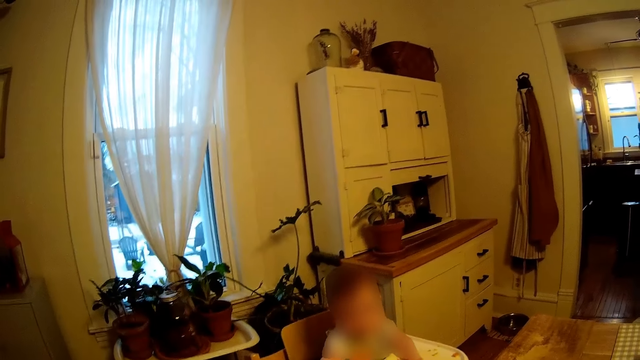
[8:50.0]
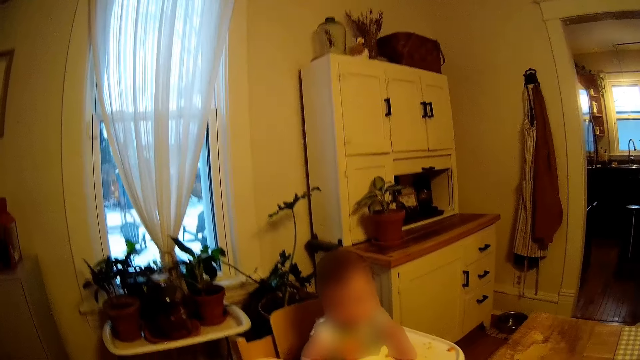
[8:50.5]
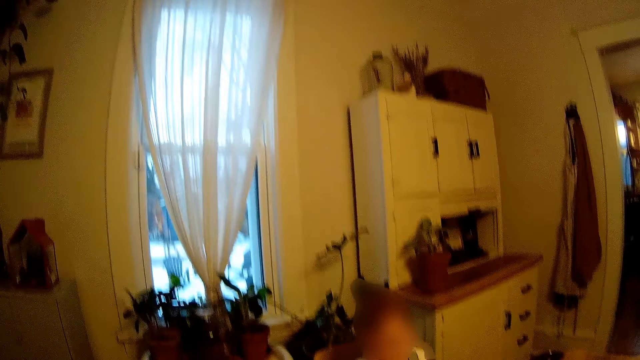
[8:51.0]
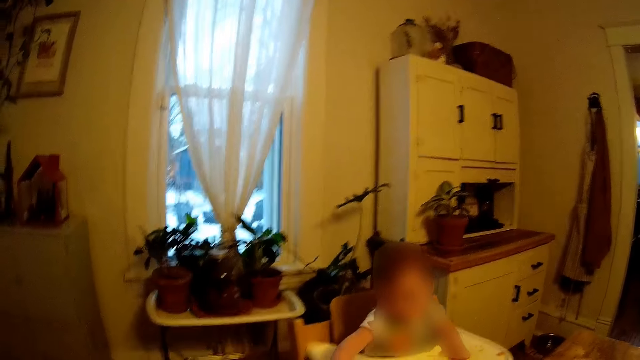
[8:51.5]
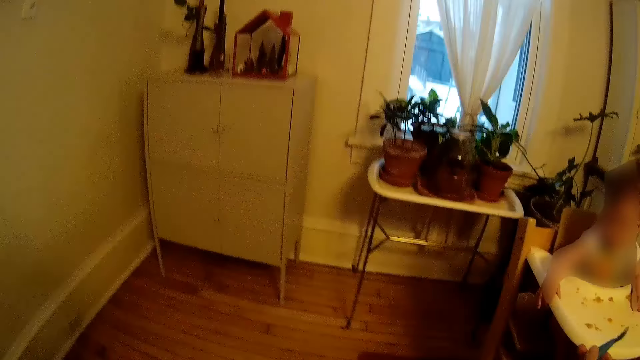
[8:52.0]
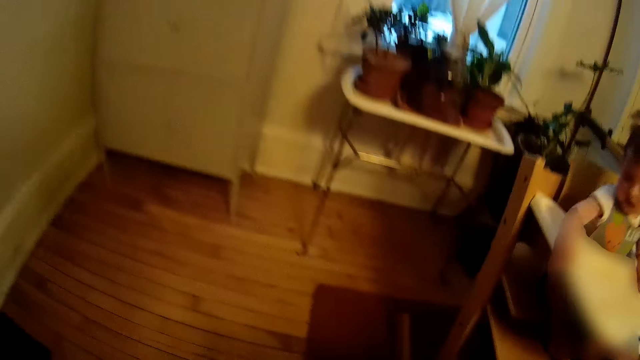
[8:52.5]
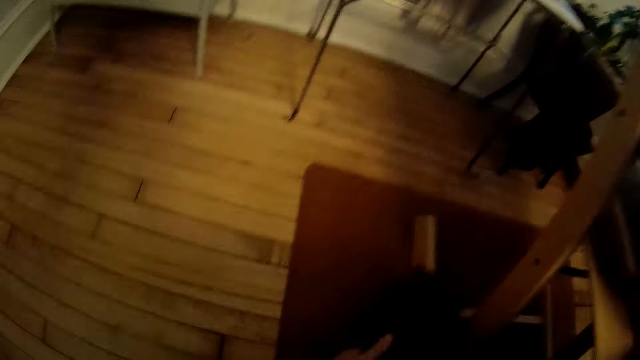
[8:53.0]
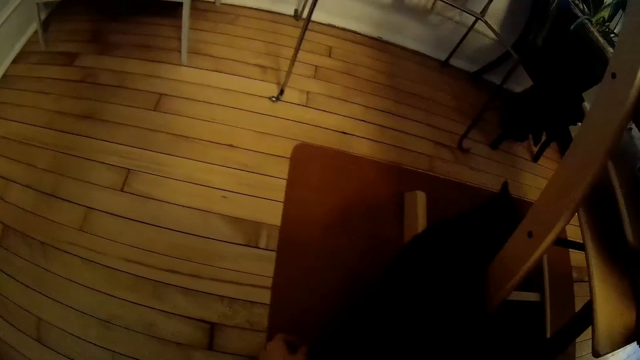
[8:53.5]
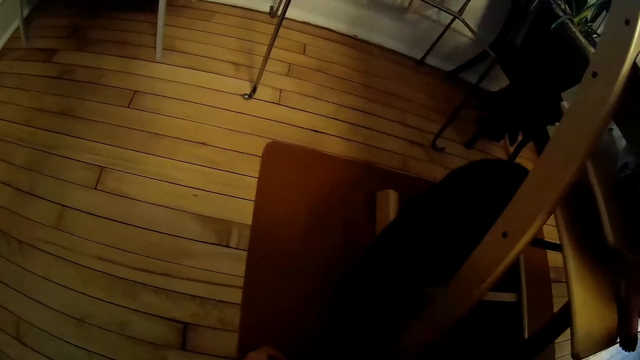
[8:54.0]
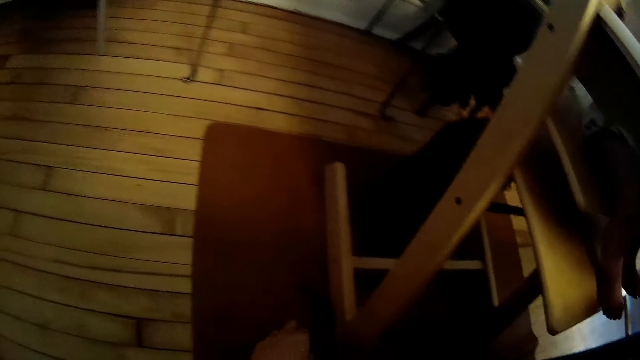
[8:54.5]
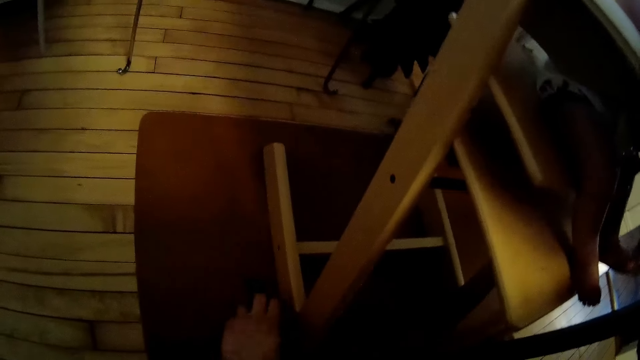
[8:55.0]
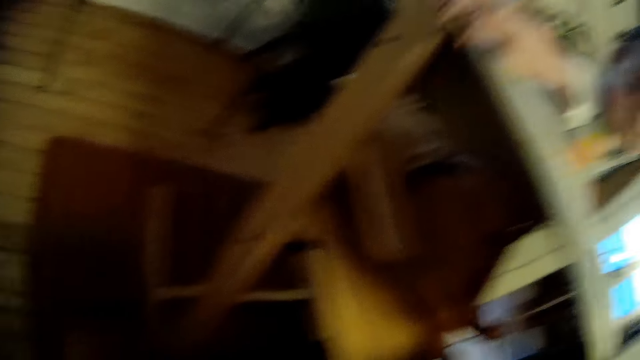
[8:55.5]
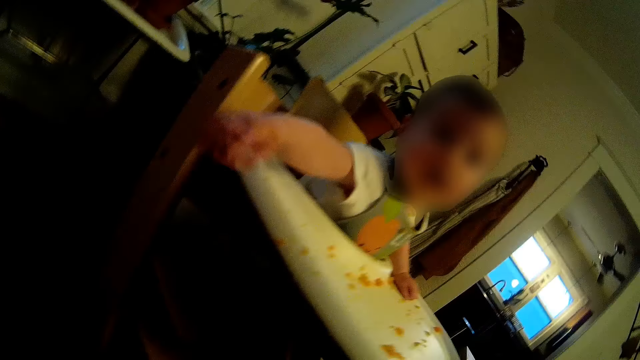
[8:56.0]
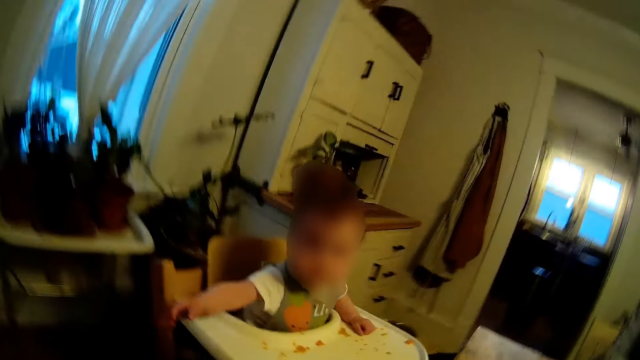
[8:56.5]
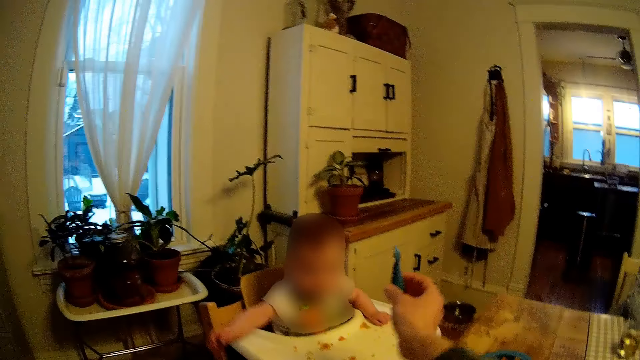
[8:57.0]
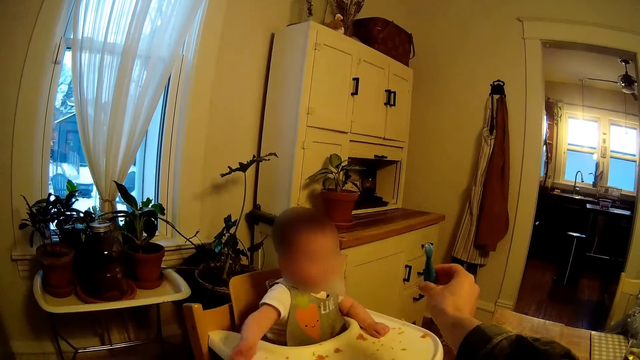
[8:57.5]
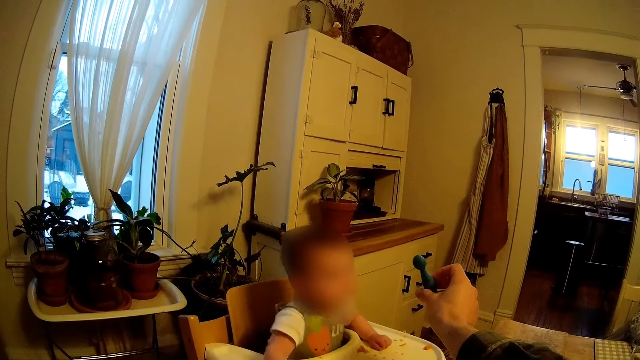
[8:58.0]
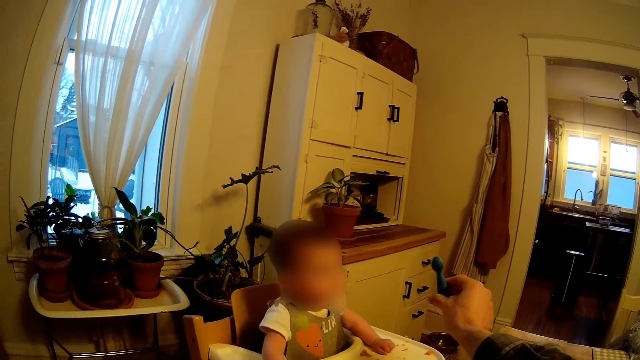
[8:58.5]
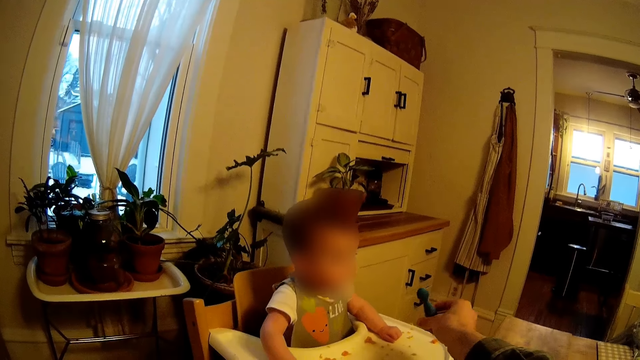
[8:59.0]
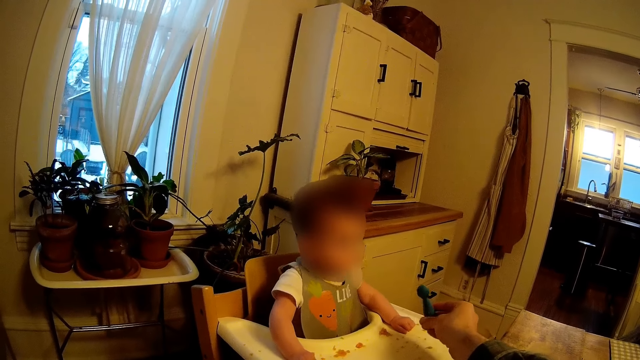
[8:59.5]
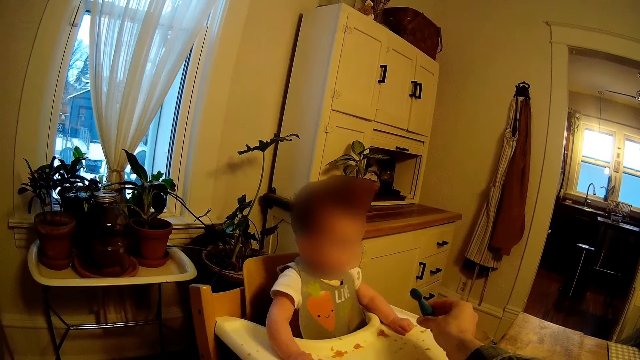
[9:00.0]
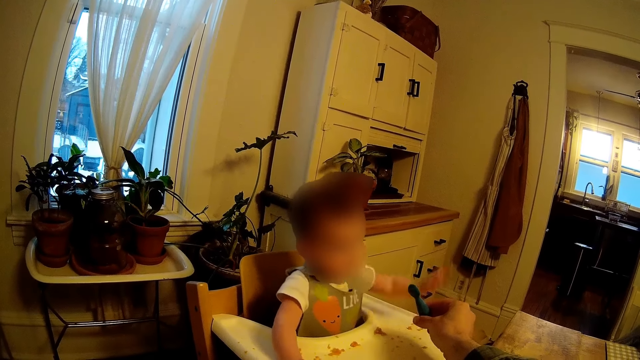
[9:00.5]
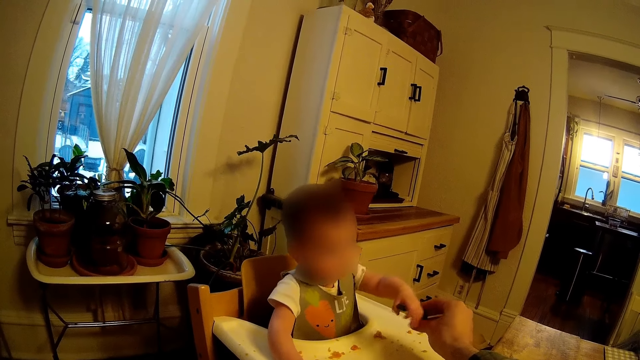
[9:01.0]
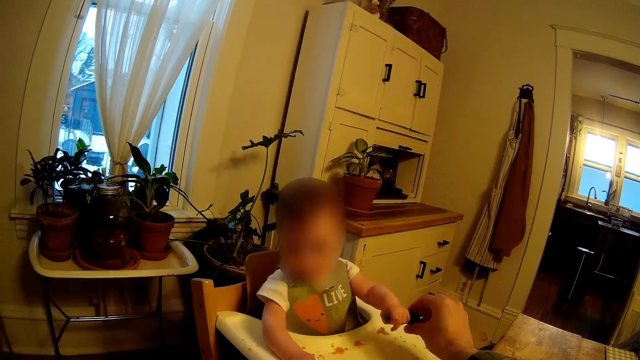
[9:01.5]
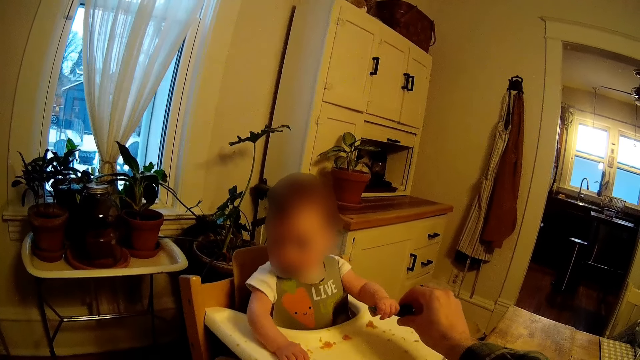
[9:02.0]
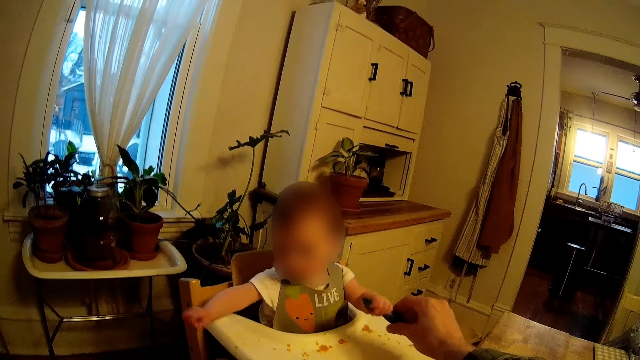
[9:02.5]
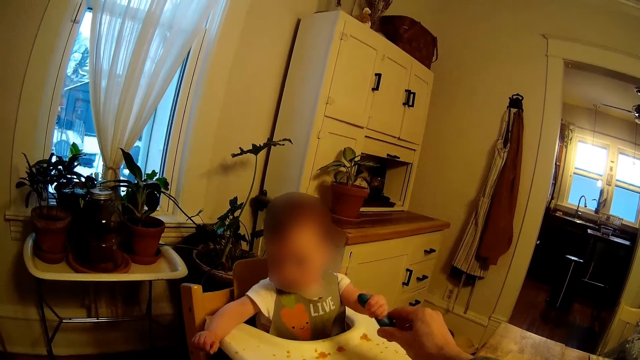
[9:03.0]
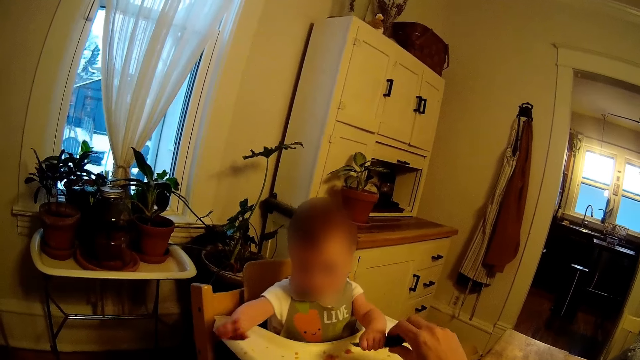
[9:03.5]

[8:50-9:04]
The camera wearer feeds the baby. He touches a cat, chases the cat, picks up the spoon on the floor and holds the spoon with his right hand. He feeds the baby. The baby touches the spoon with her left hand.

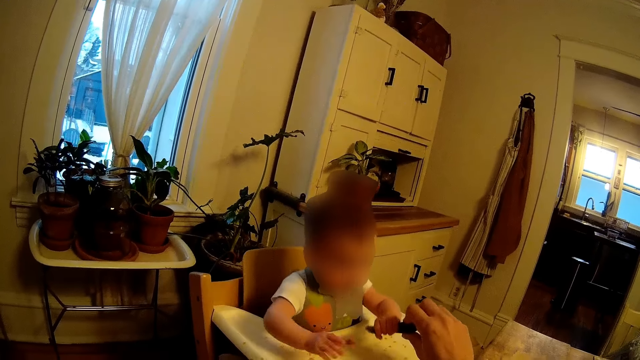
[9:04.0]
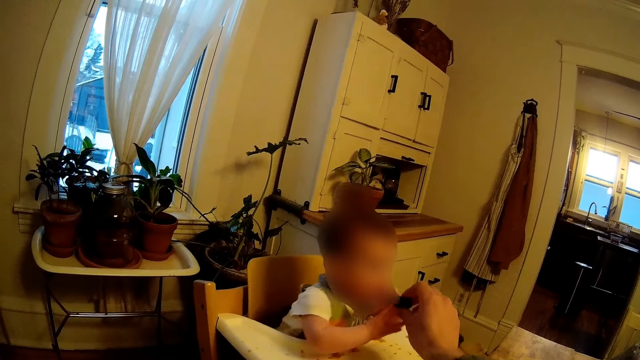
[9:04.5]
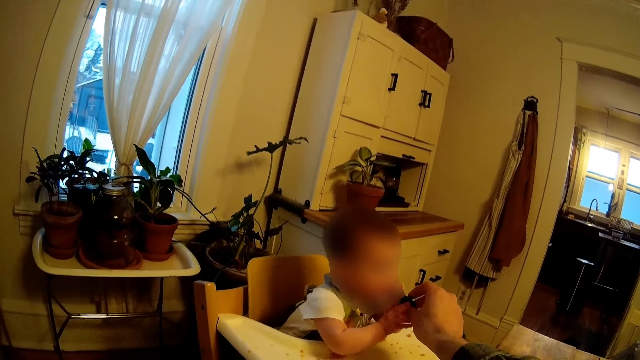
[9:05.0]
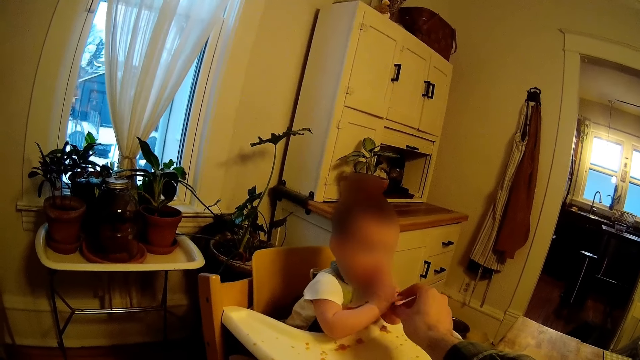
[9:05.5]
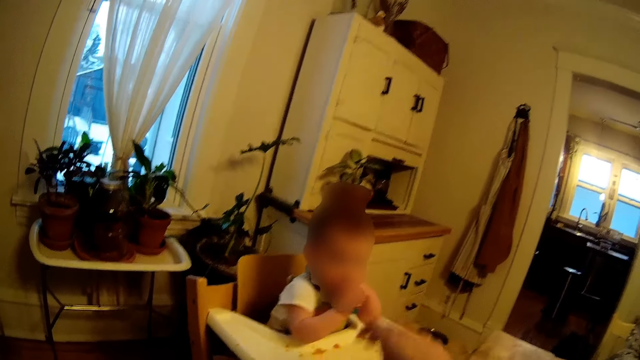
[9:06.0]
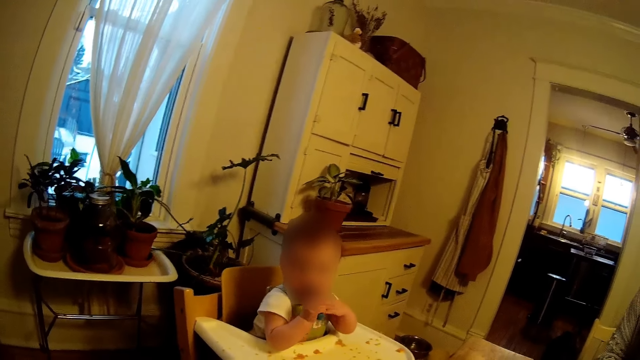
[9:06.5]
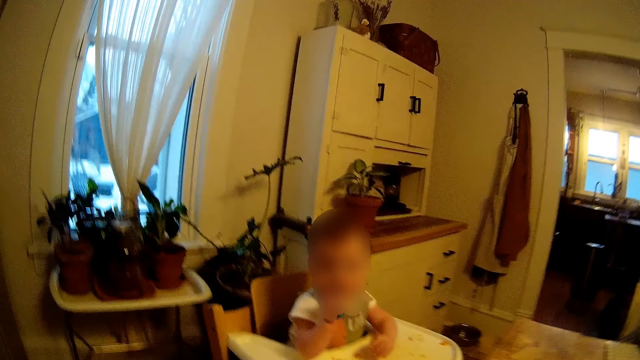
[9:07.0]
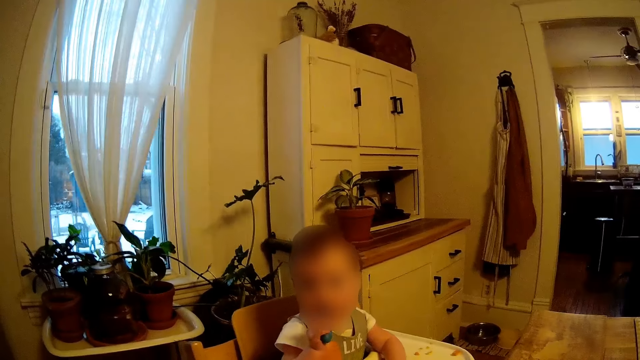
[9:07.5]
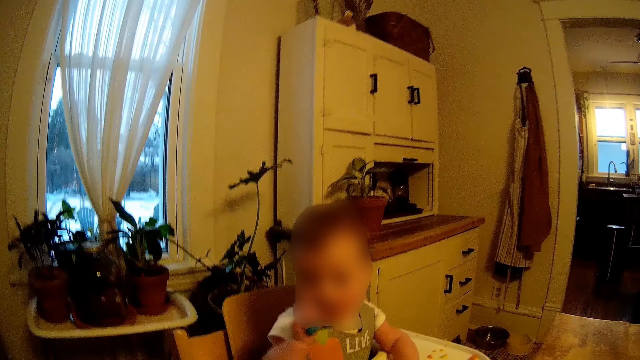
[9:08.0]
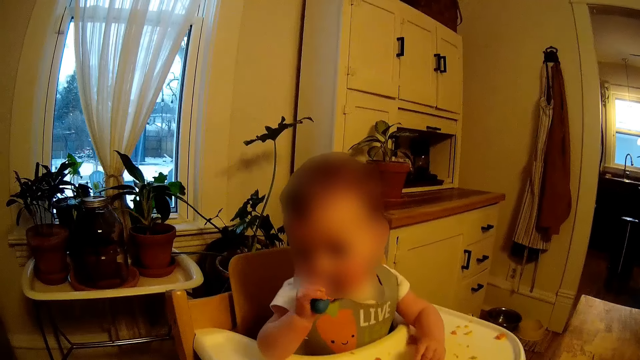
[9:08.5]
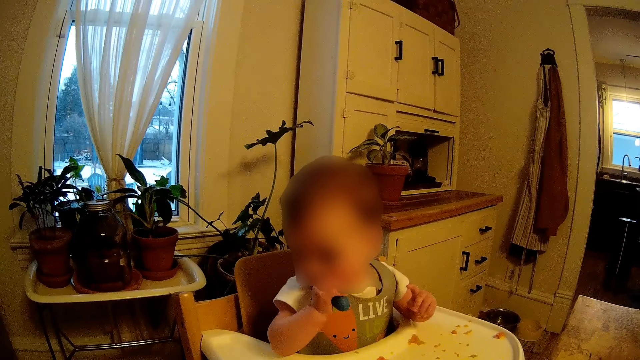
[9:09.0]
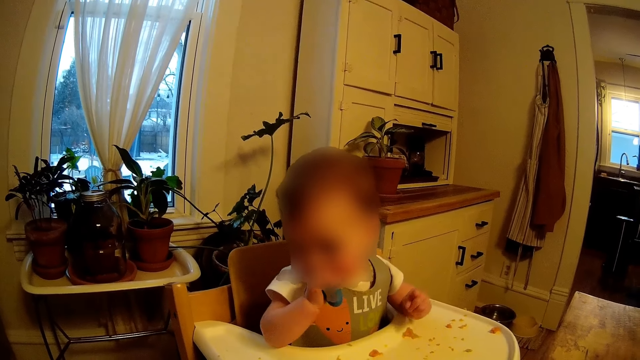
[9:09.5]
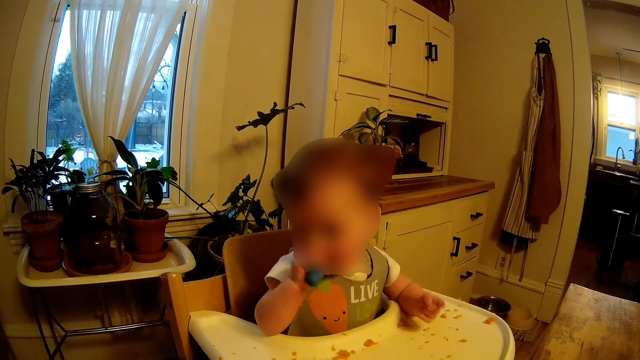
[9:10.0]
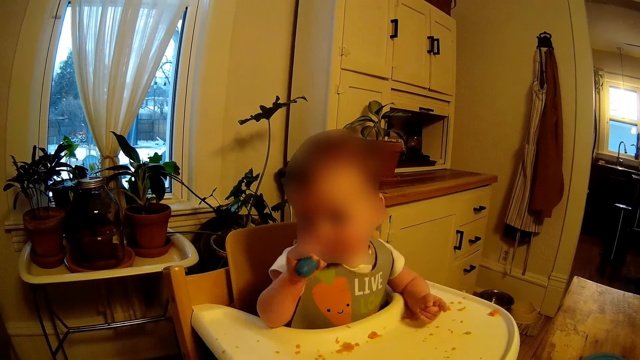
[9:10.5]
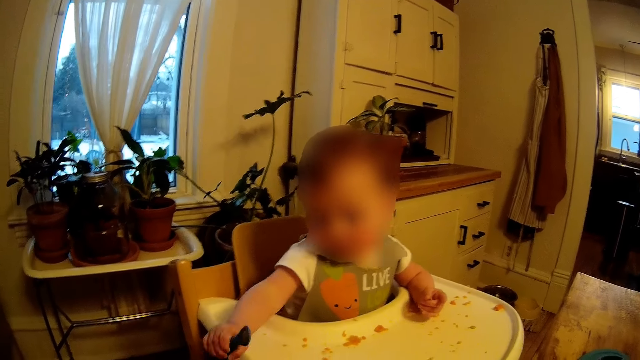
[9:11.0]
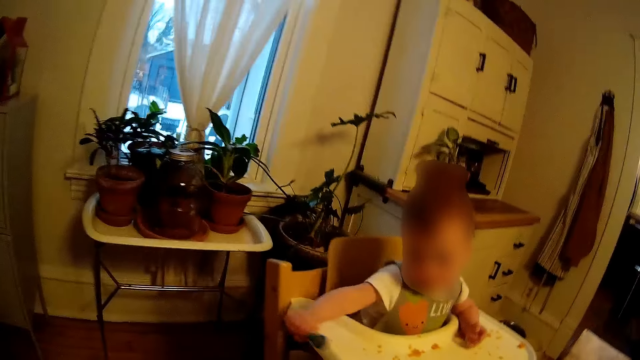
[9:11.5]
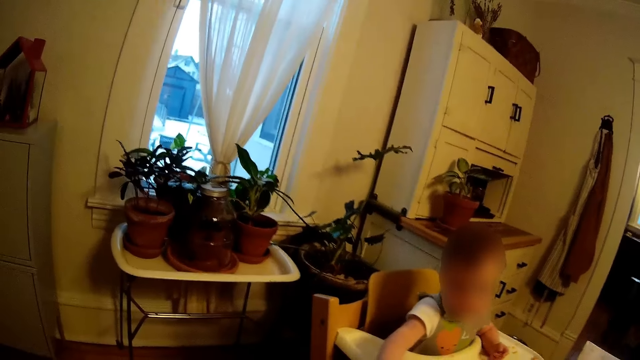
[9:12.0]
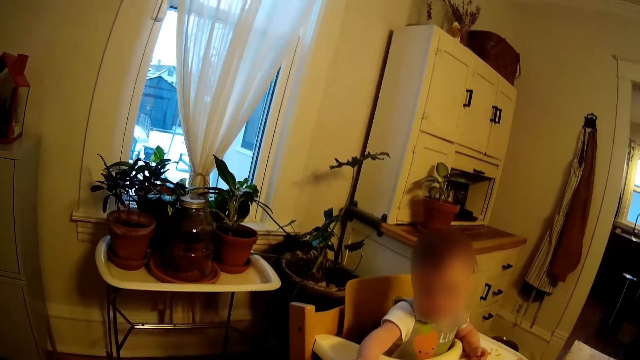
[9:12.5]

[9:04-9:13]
The baby puts the spoon in her mouth with her left hand. The camera wearer removes his right hand from the spoon. The baby removes her left hand from the spoon in her mouth and holds the spoon with her right hand in her mouth. The camera wearer looks on. The baby removes the spoon in her mouth with her right hand.
